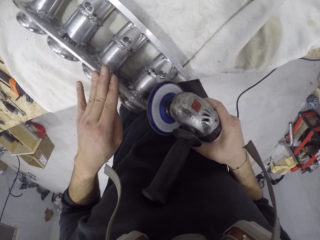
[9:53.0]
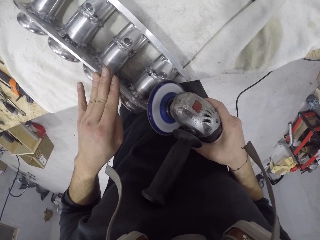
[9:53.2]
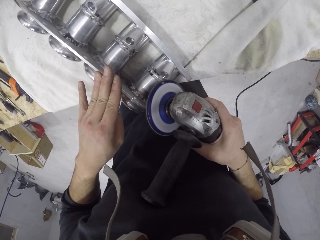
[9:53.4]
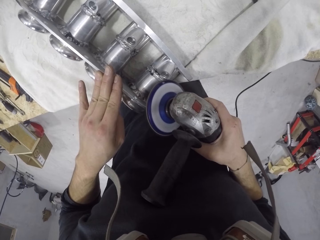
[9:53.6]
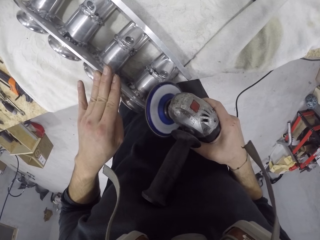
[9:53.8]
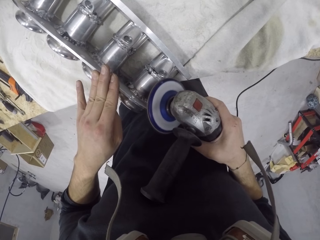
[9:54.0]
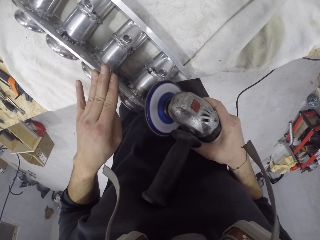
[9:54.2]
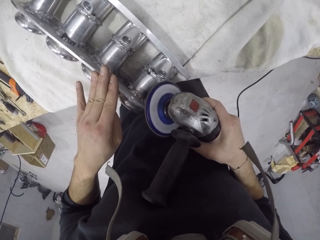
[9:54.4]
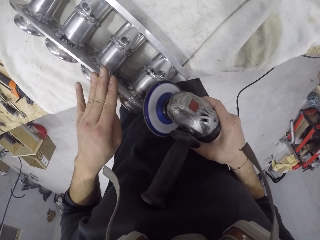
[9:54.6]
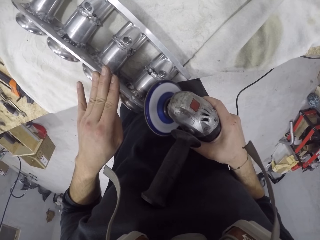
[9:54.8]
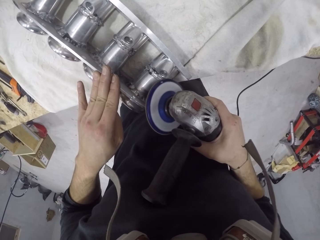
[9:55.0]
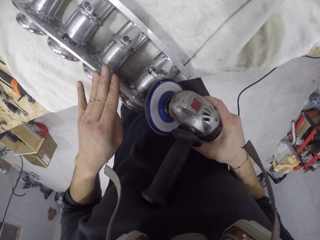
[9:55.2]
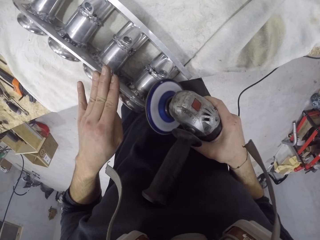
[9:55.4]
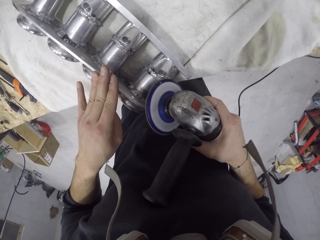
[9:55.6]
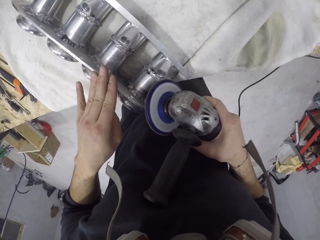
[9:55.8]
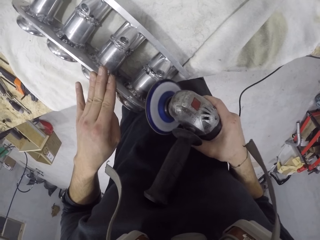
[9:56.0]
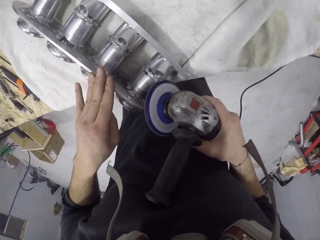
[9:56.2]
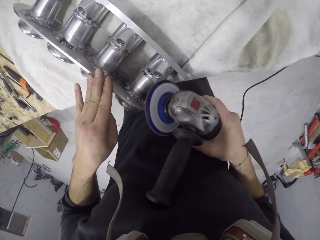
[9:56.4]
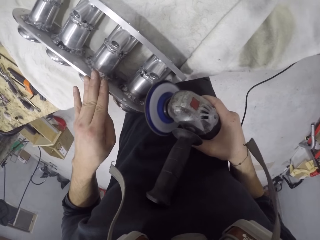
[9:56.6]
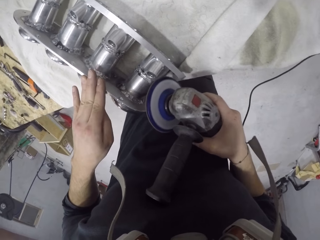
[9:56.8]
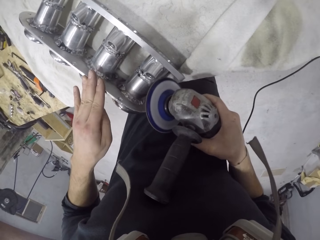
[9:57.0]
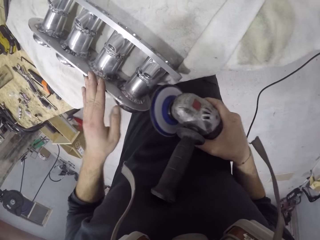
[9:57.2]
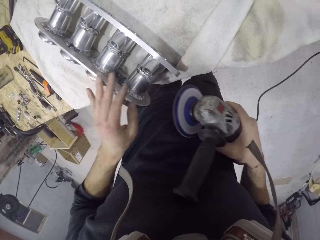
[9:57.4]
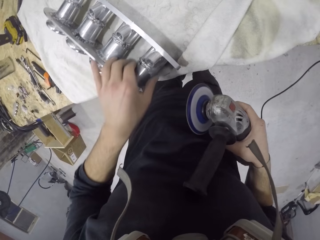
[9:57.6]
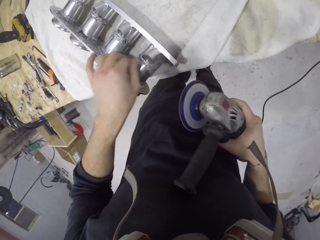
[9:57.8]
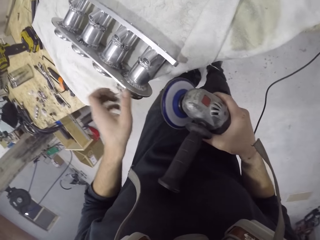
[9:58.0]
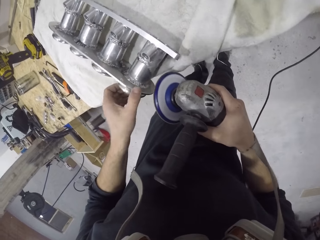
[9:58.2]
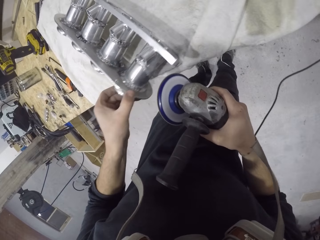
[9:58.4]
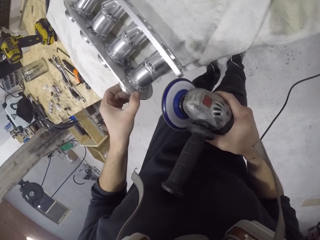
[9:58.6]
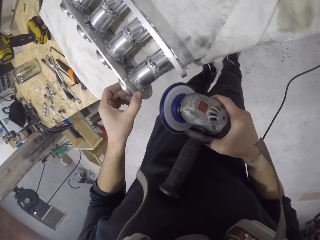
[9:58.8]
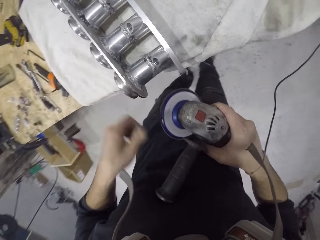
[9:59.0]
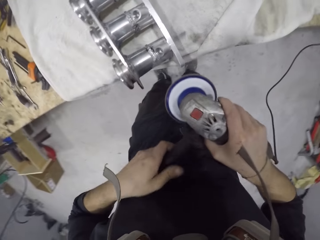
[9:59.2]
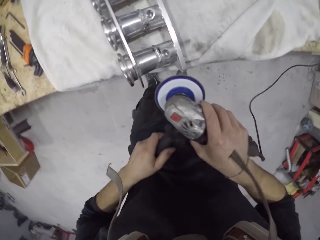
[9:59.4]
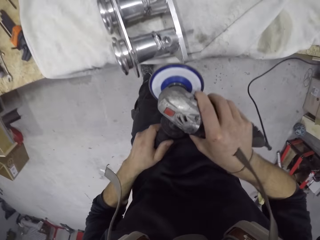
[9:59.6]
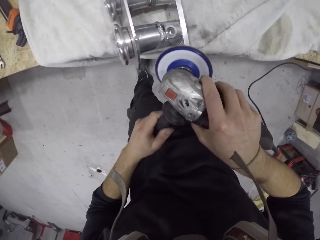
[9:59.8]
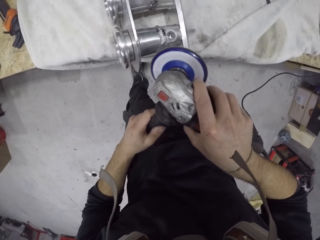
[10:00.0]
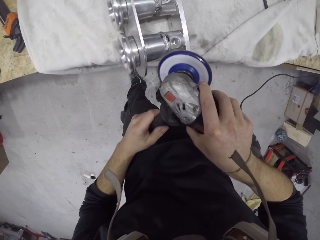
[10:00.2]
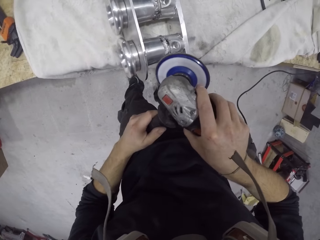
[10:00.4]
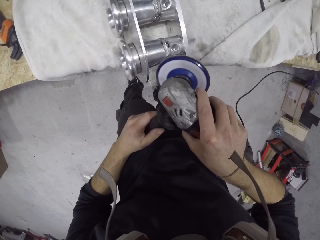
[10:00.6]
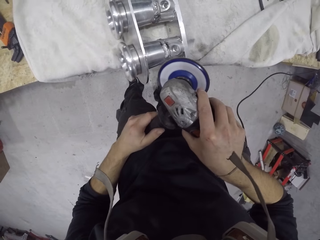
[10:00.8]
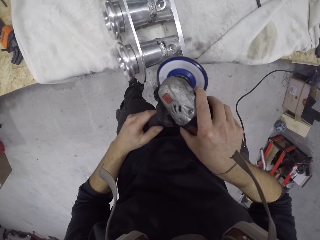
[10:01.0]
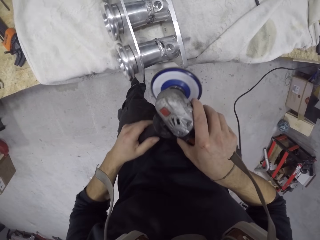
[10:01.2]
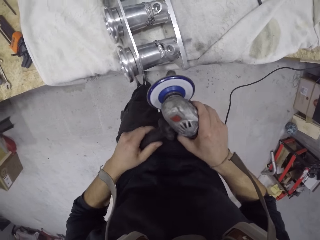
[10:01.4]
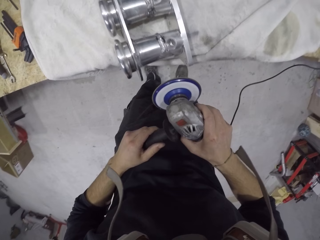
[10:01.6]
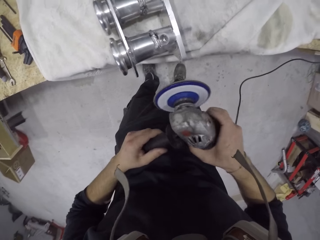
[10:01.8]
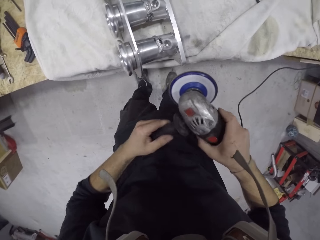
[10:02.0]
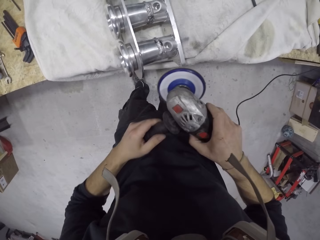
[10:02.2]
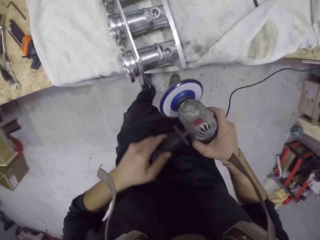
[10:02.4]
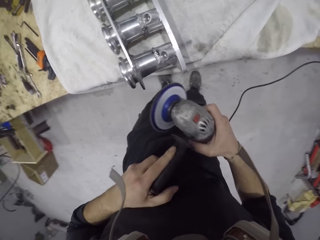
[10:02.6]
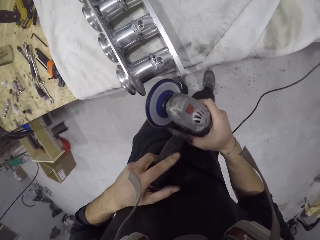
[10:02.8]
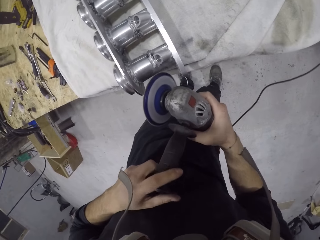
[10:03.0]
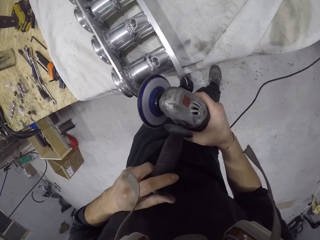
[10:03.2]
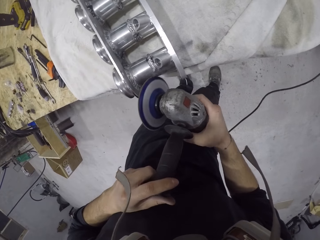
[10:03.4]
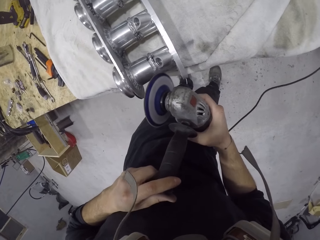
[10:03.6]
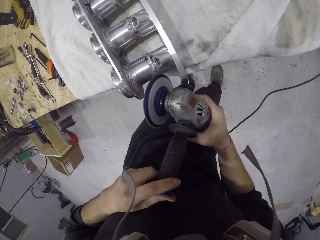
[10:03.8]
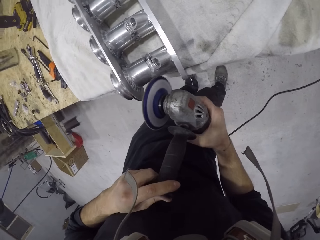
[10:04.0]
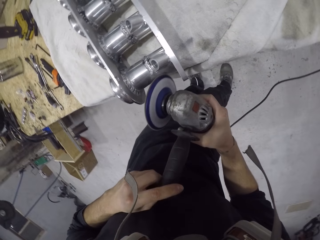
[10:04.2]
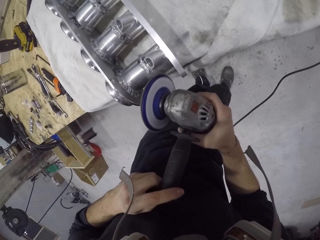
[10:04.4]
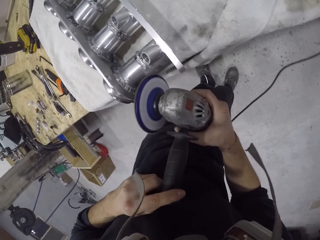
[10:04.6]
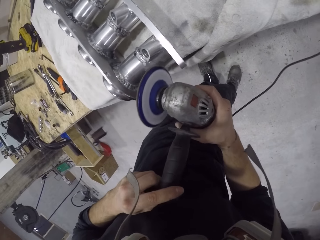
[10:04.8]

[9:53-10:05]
The camera wearer wipes the inlet manifold on the table with his left hand. He adjusts the inlet manifold on the table with his left hand. He smoothens the inlet manifold on the table with the angle grinder with both hands.

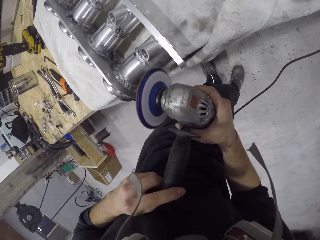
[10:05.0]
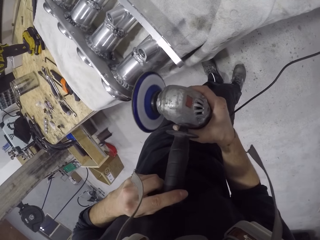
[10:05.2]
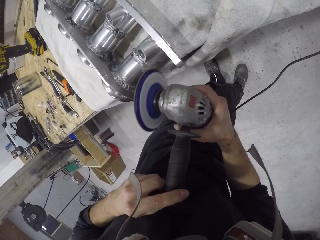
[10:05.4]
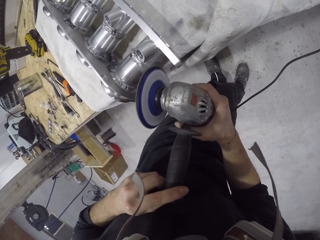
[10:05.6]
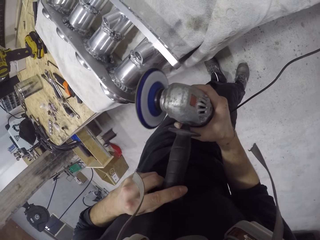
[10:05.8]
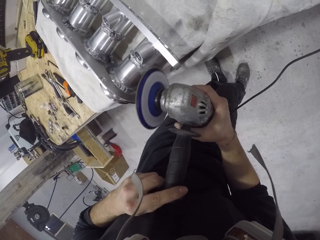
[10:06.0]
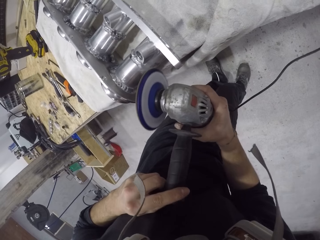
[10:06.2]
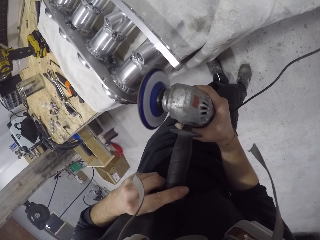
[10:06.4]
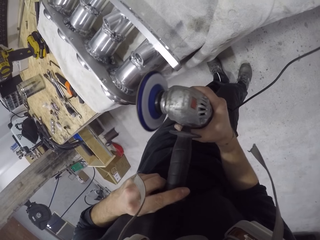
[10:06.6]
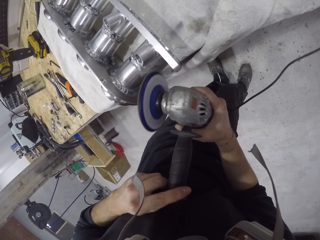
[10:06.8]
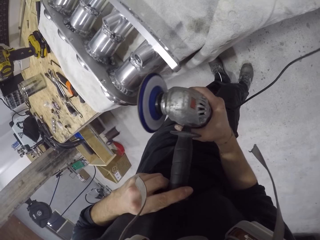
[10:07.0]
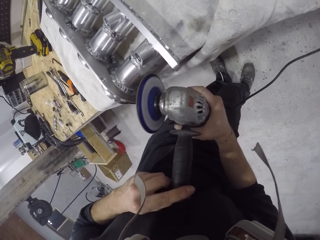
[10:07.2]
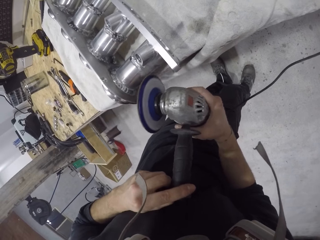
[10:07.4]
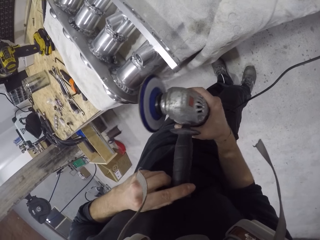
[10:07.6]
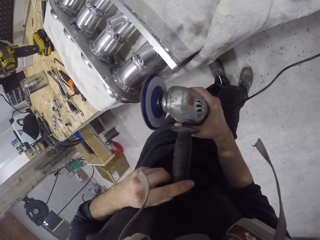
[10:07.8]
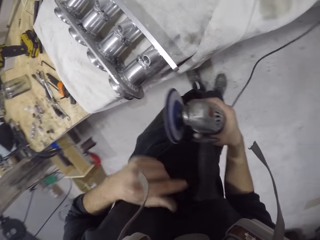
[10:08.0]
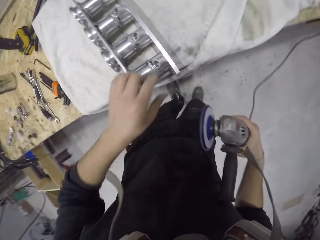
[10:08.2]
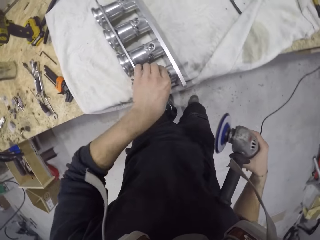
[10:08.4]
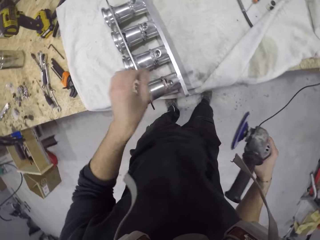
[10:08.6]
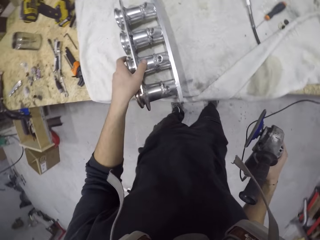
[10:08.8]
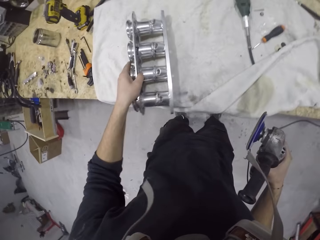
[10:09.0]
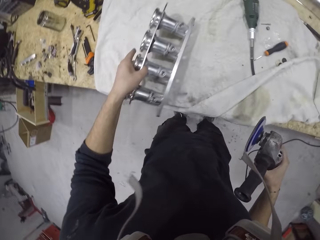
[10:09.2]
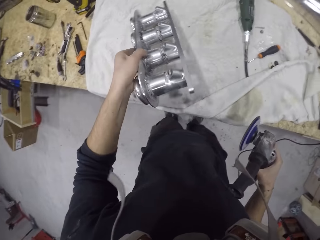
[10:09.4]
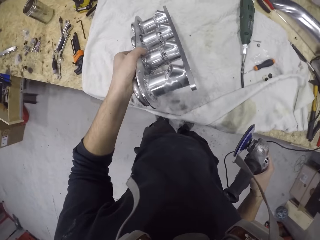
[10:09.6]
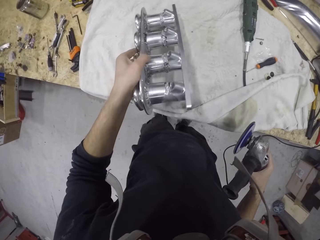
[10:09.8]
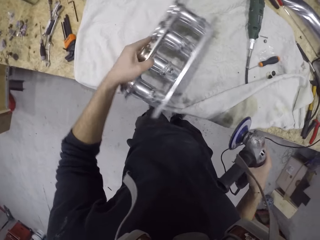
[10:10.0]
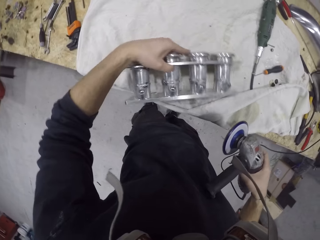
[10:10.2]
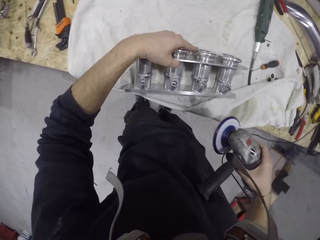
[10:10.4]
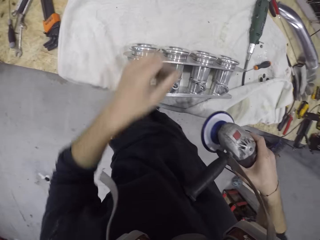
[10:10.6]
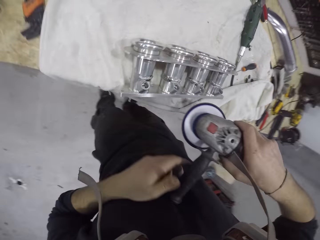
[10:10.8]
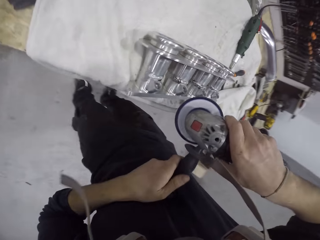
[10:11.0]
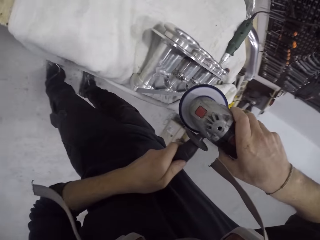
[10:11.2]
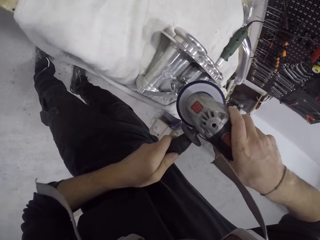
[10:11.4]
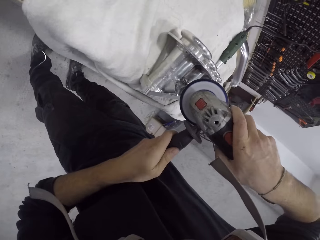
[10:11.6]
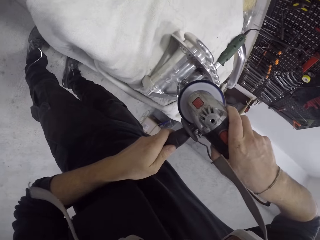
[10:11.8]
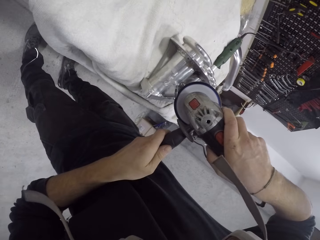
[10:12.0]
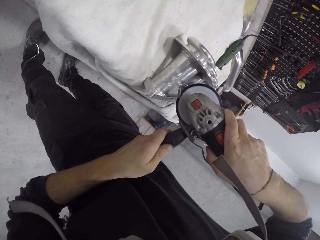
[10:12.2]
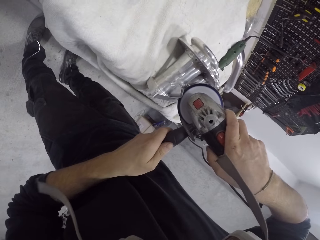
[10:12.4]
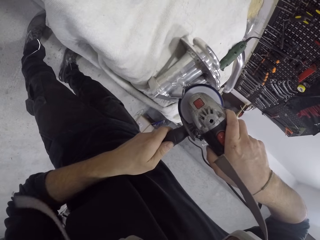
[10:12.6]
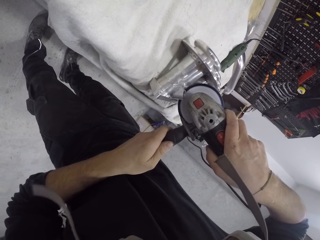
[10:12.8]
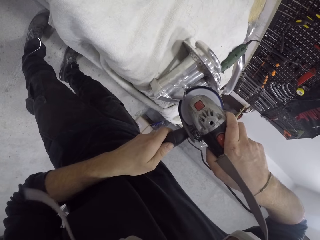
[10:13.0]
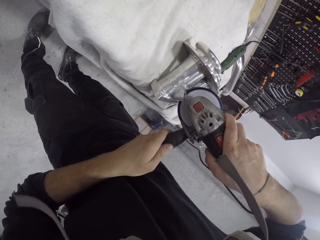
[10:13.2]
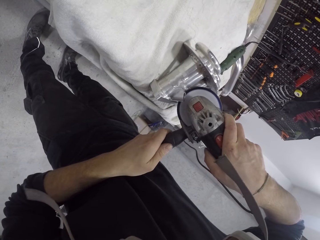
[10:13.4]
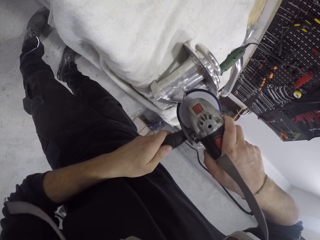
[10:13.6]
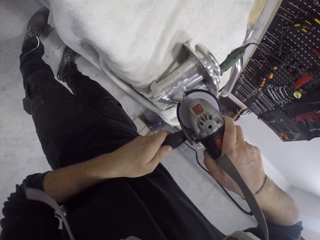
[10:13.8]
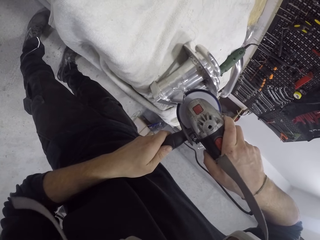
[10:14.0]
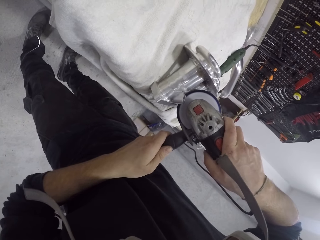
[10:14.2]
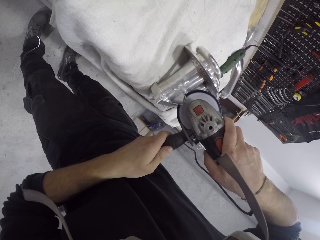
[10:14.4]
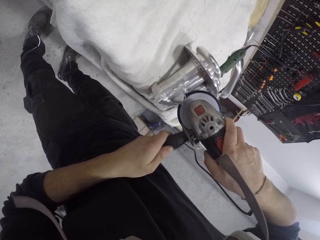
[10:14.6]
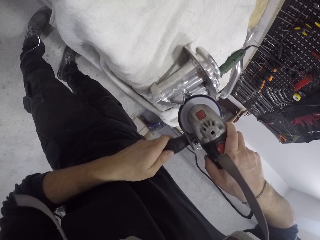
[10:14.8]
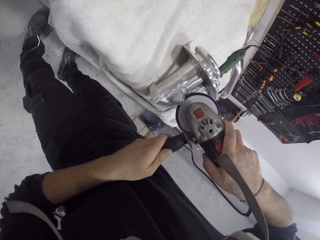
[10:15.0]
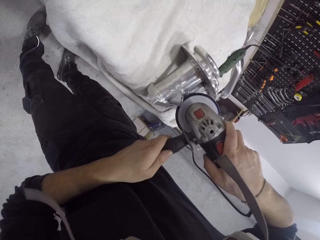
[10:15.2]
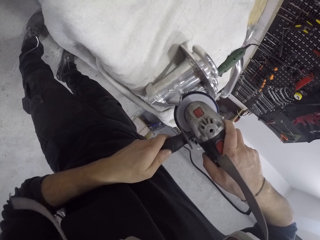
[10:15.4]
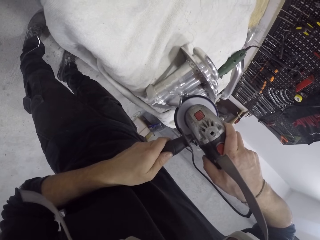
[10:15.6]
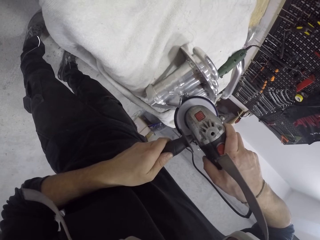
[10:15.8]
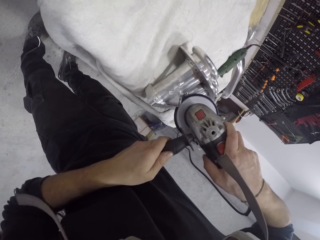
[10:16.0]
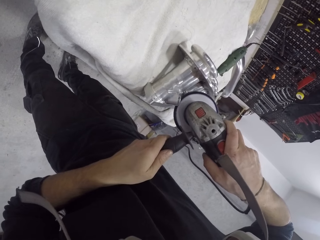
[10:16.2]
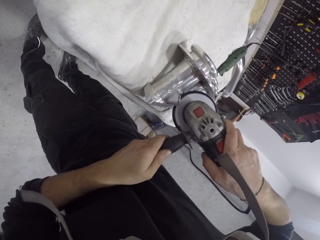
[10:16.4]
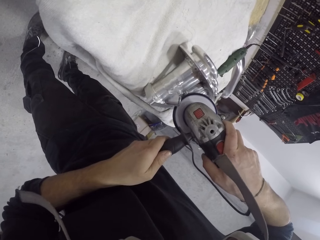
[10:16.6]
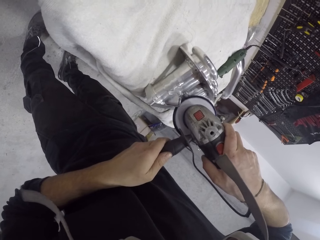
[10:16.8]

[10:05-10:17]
The camera wearer wipes the inlet manifold on the table with his left hand. He turns the inlet manifold on the table with his left hand. He picks up the steel, looks at the steel and puts the steel down. He smoothens the inlet manifold on the table with the angle grinder with both hands.
